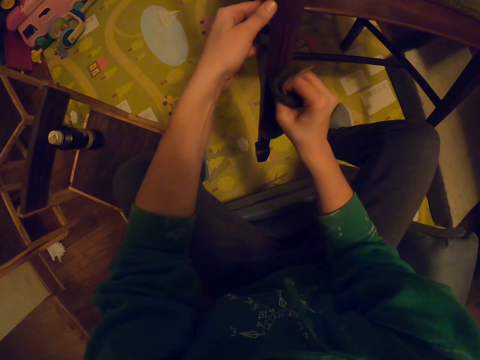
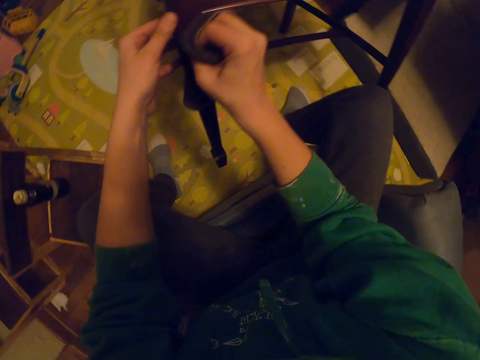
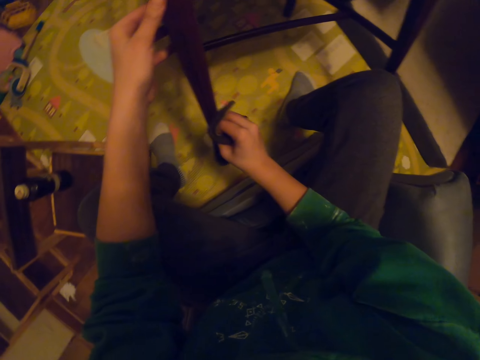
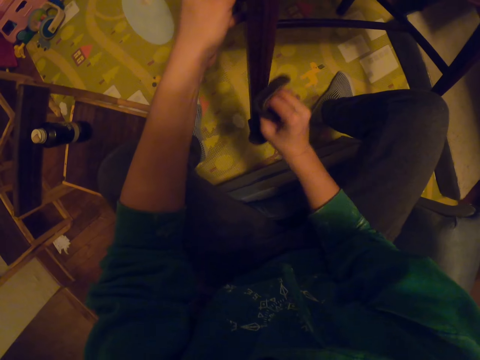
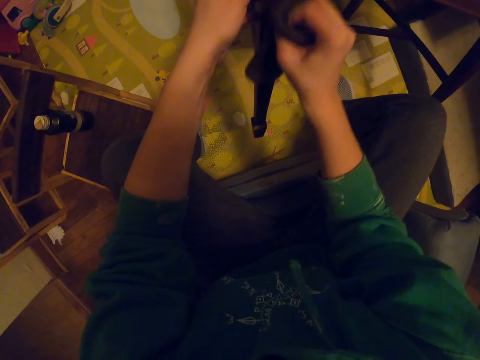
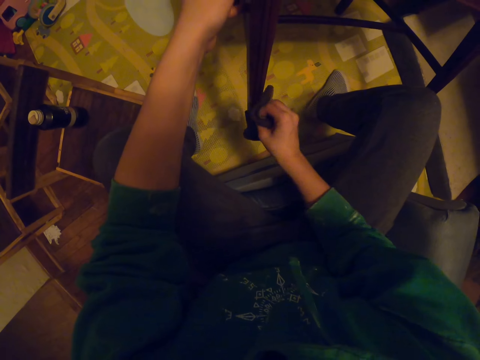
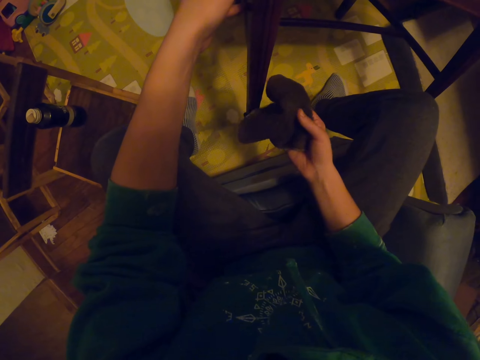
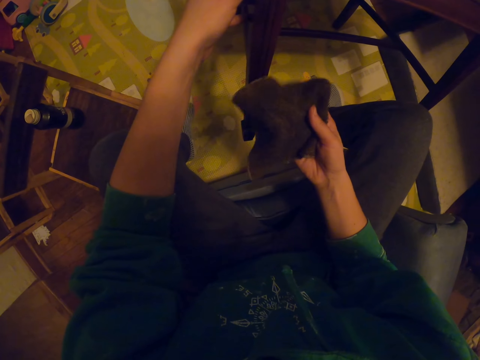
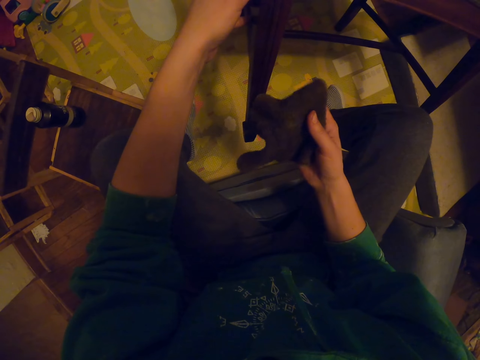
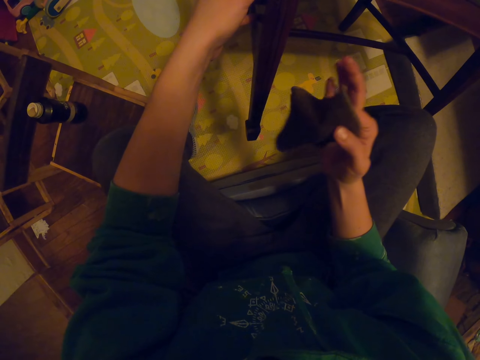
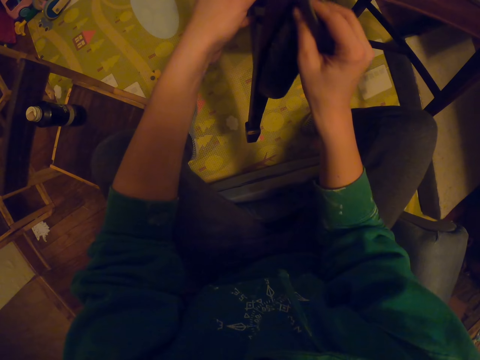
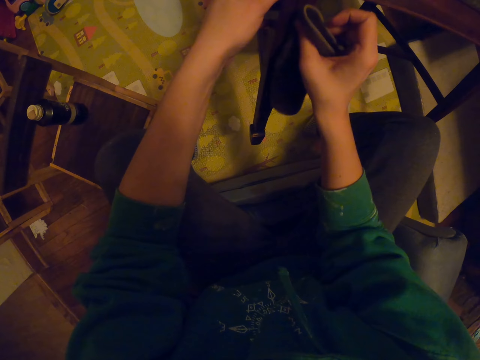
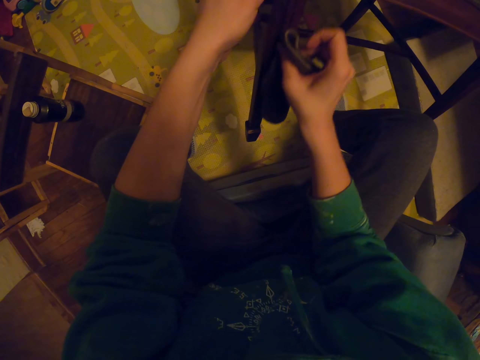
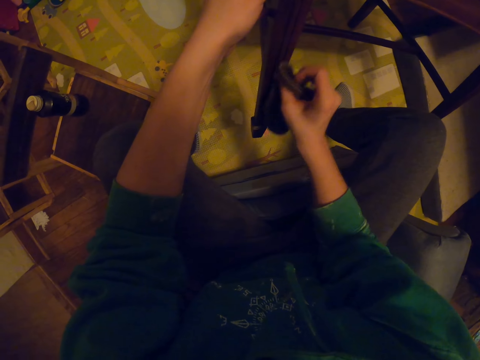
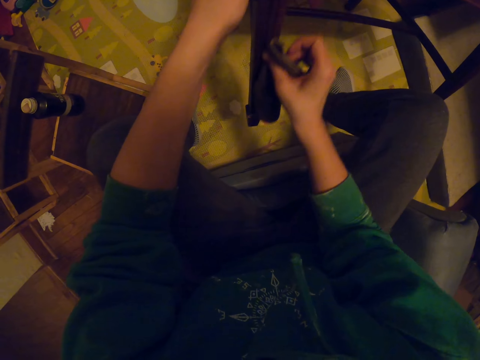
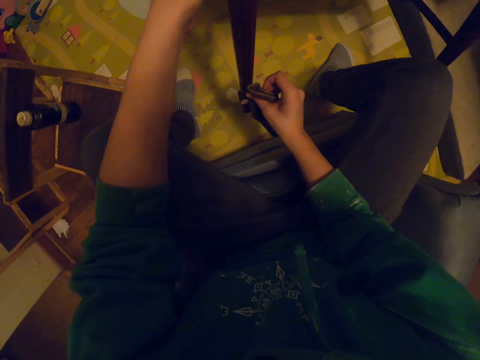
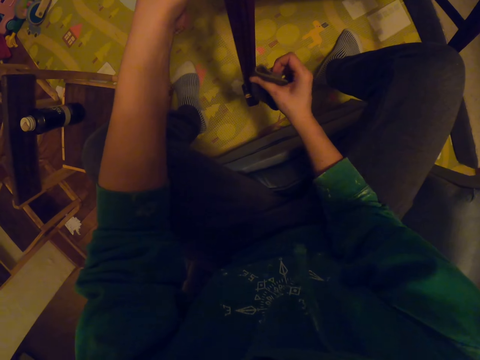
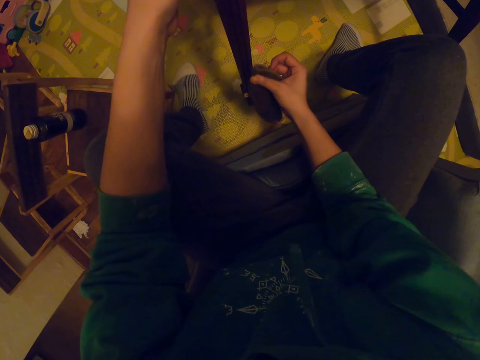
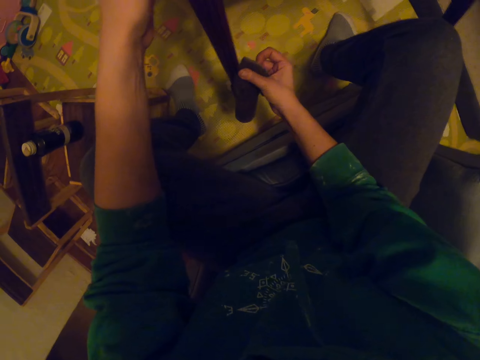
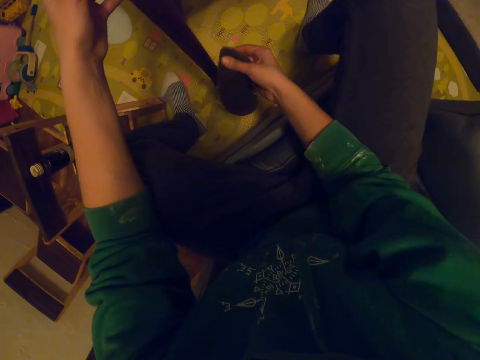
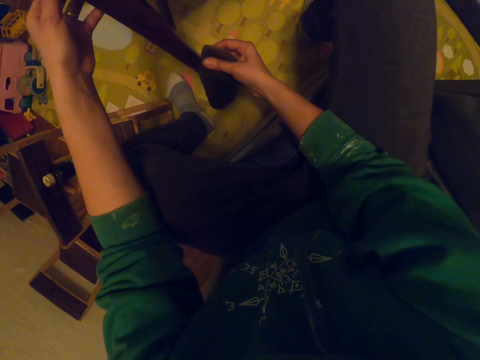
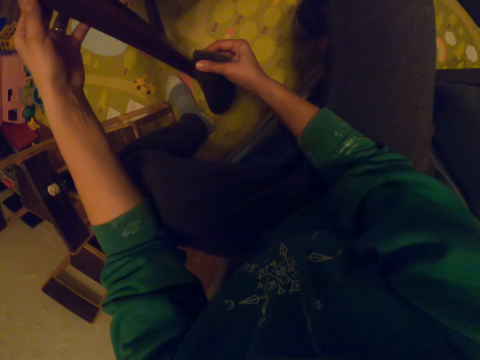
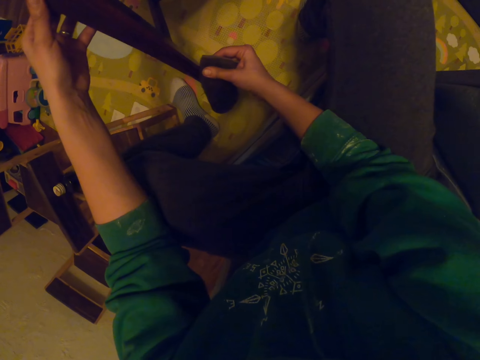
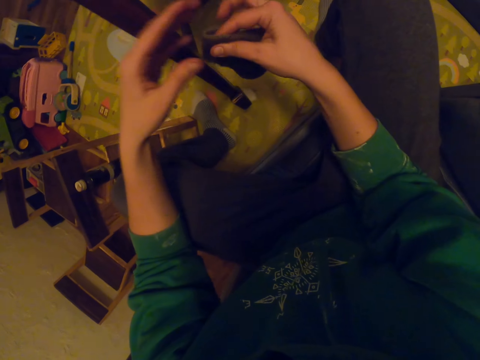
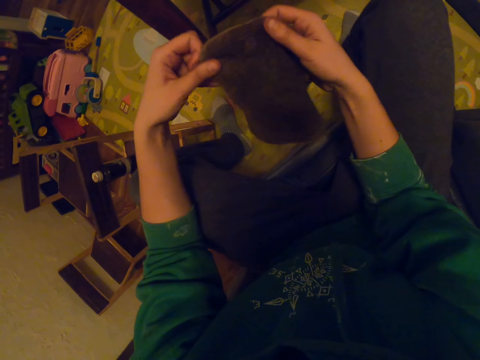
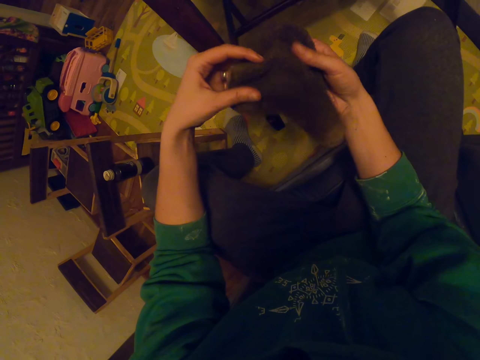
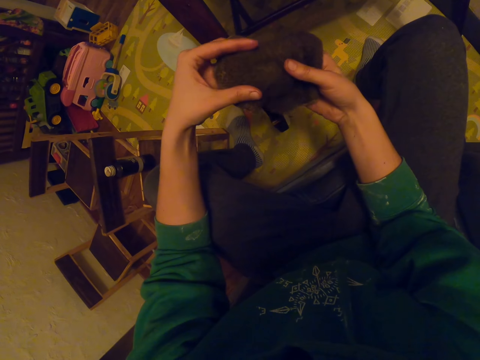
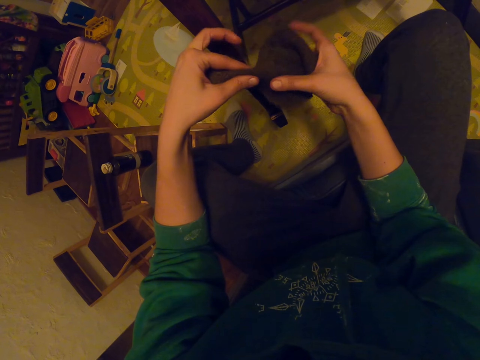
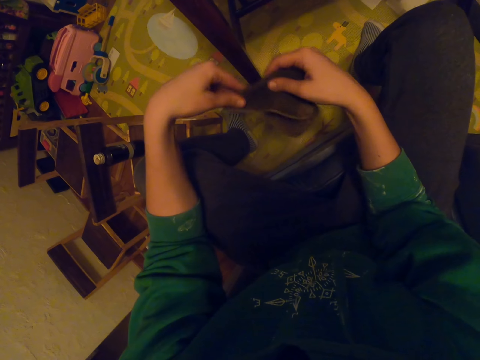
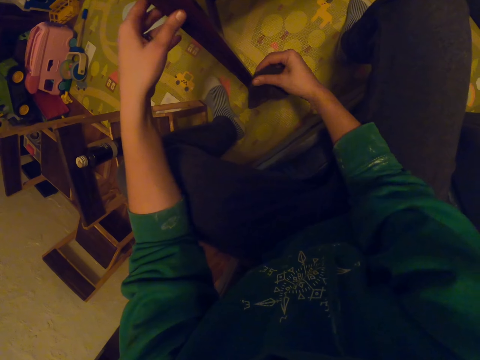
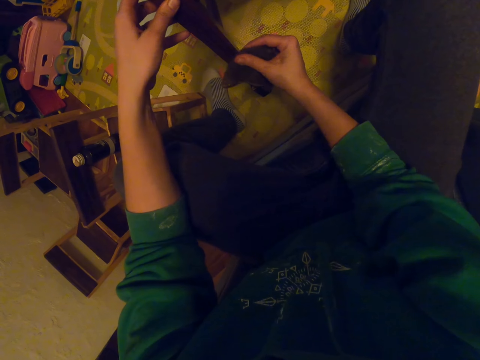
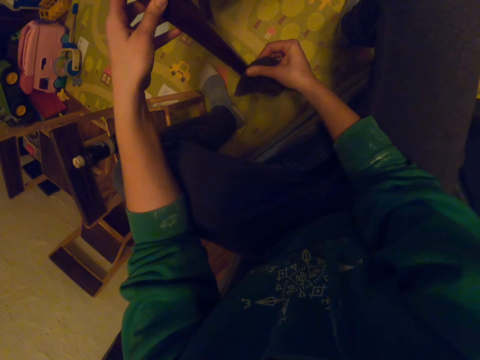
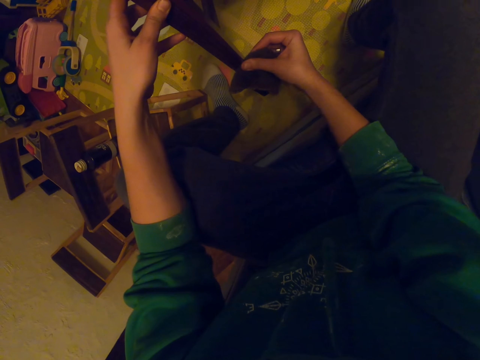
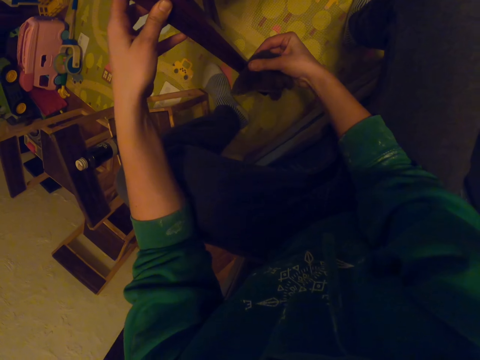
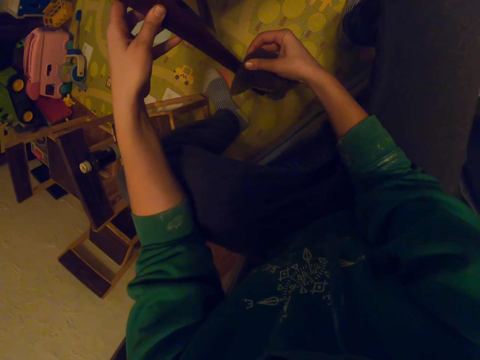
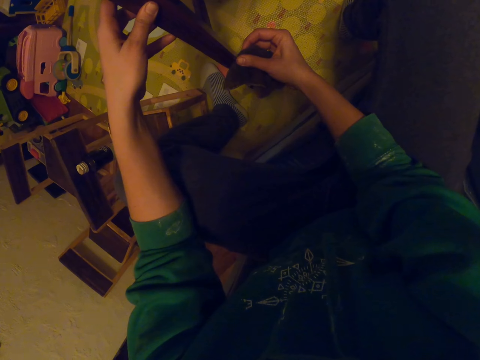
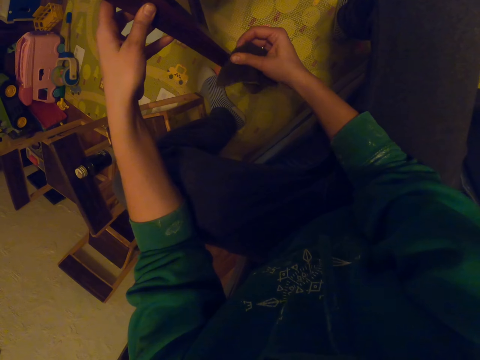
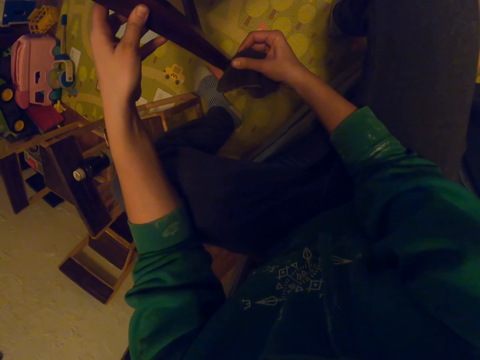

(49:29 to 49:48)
The camera wearer looks at the cloth. They wipe the chair. They fold the cloth. They wipe the chair.

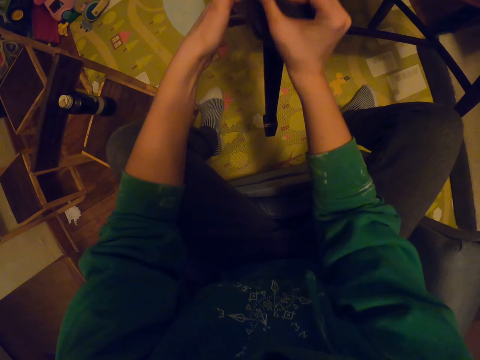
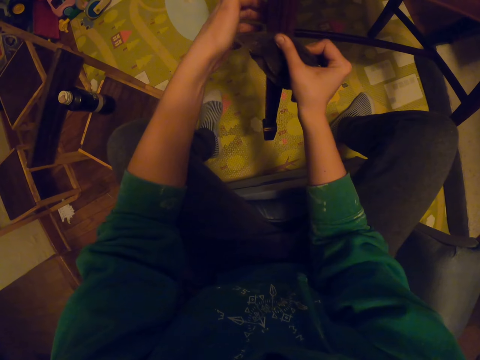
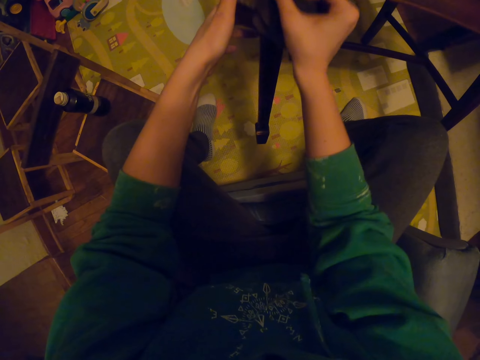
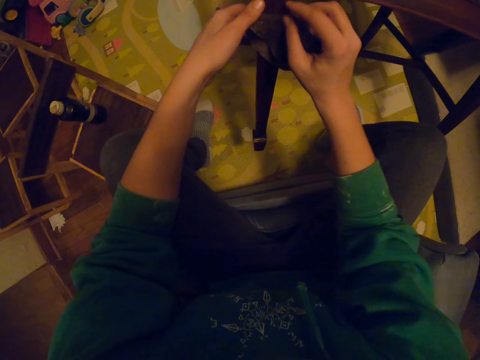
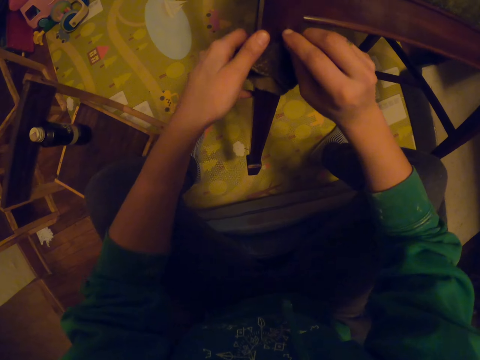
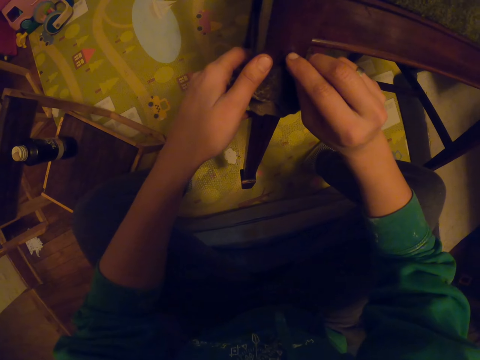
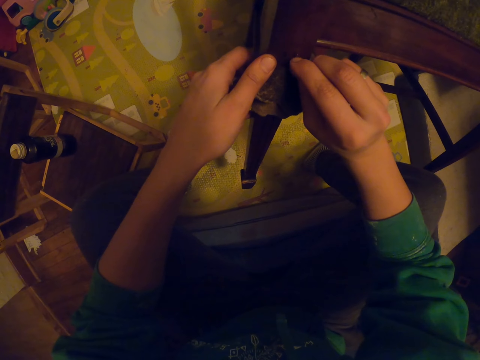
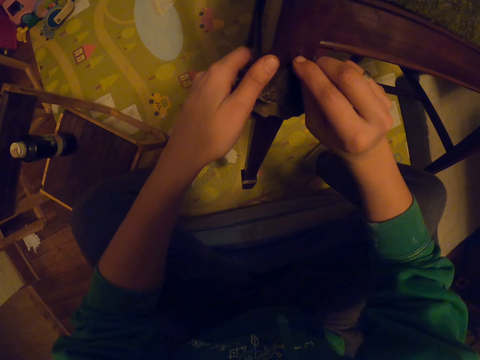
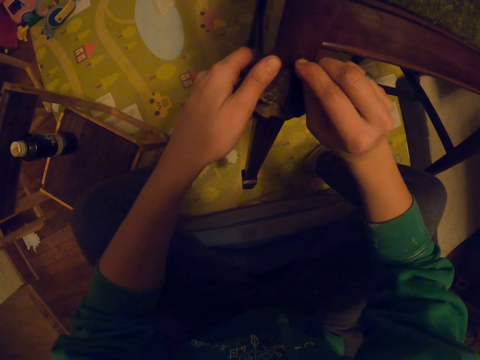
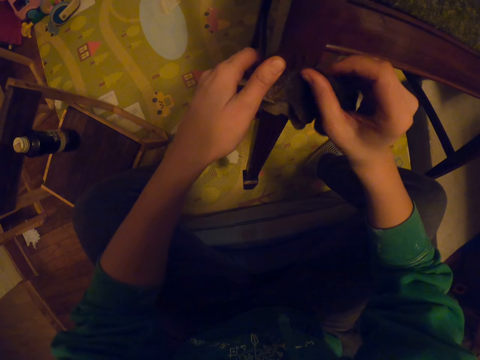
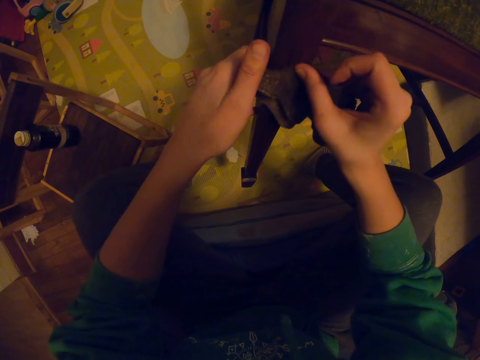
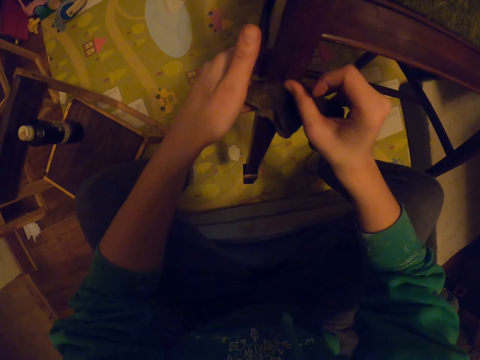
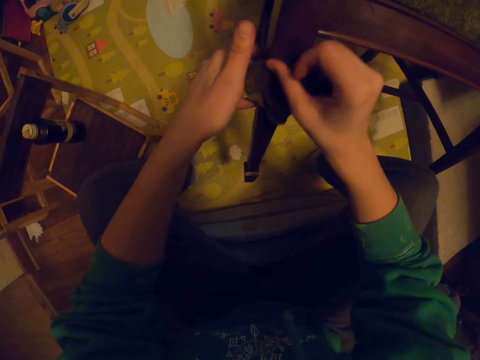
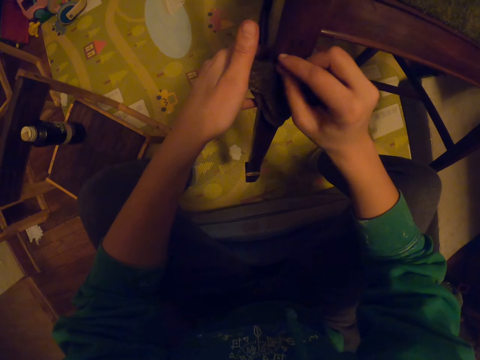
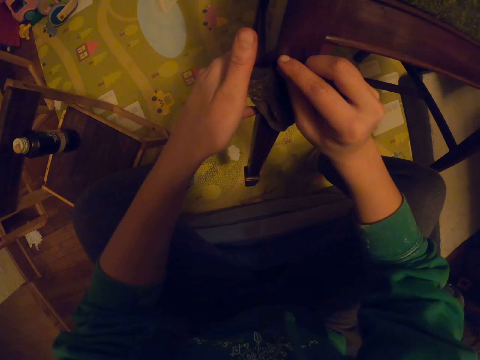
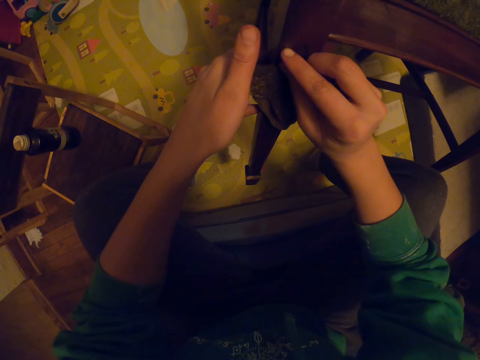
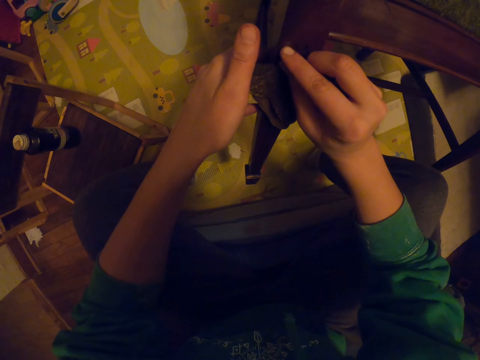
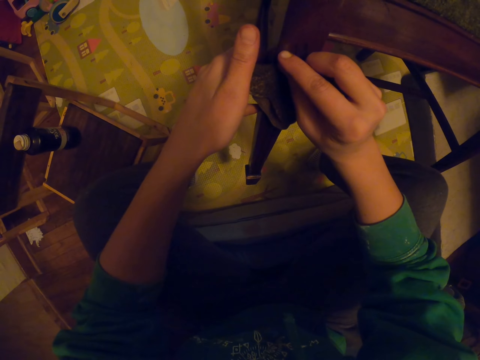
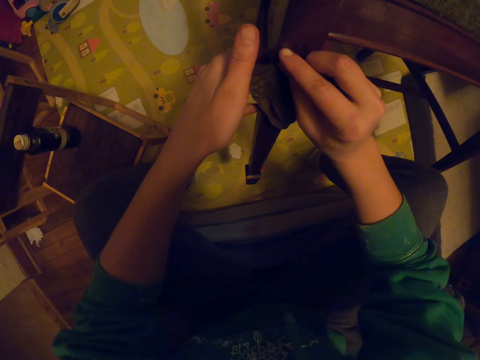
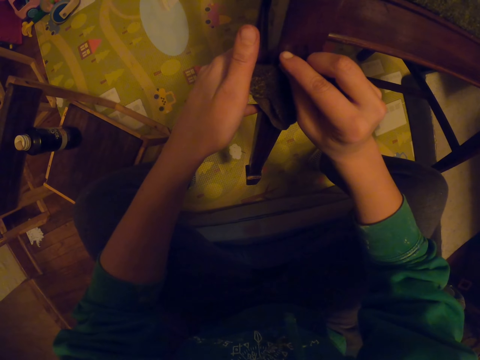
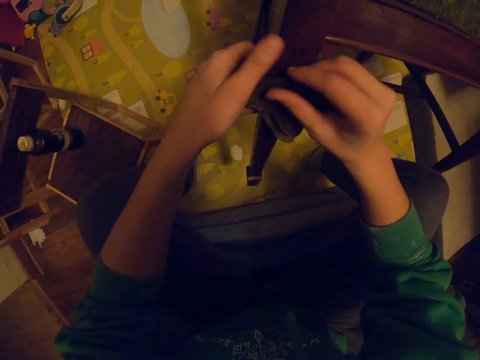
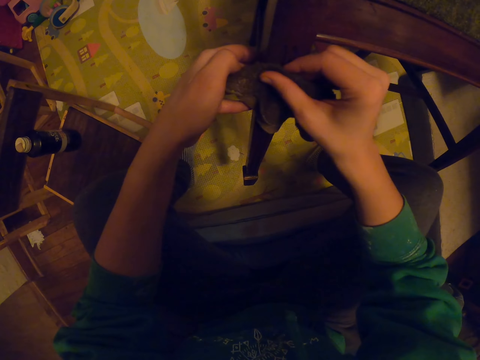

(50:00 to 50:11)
The camera wearer scratches the chair. They wipe the chair. They scratch the chair.
